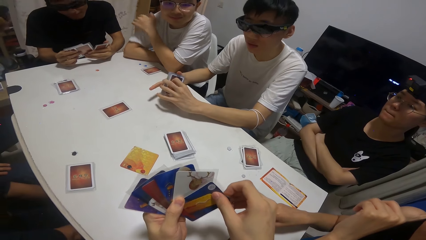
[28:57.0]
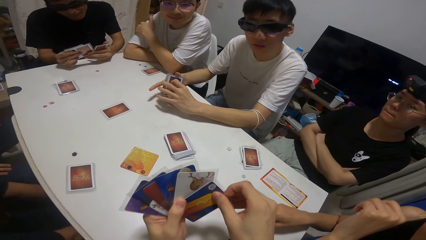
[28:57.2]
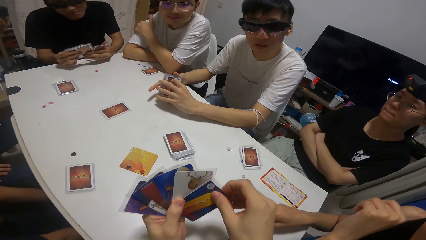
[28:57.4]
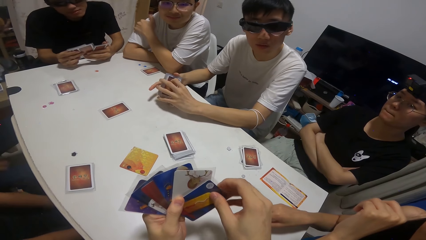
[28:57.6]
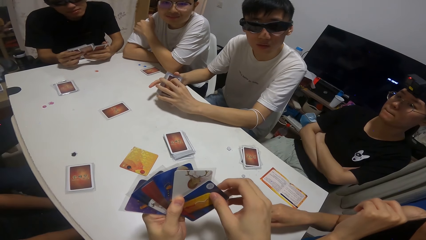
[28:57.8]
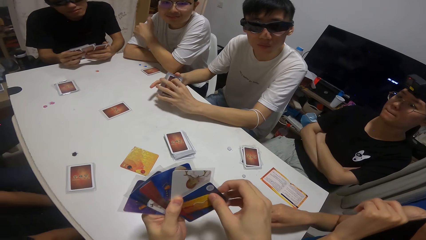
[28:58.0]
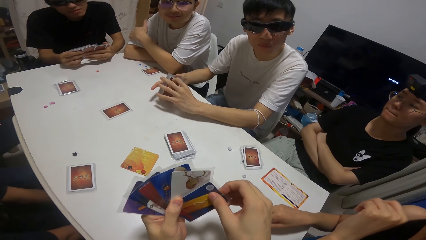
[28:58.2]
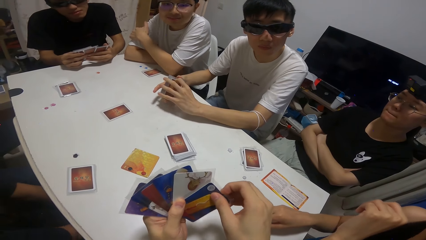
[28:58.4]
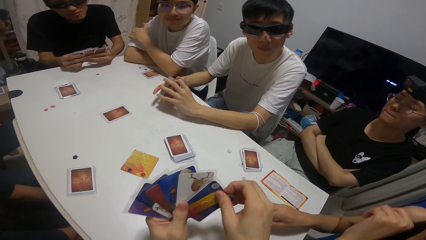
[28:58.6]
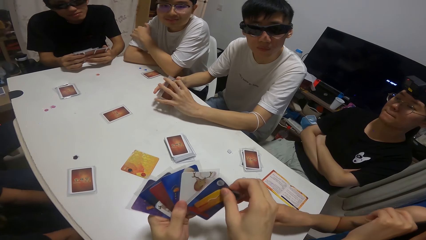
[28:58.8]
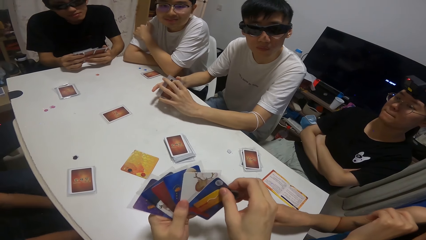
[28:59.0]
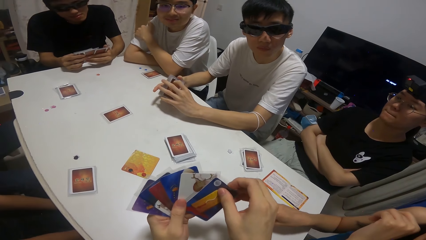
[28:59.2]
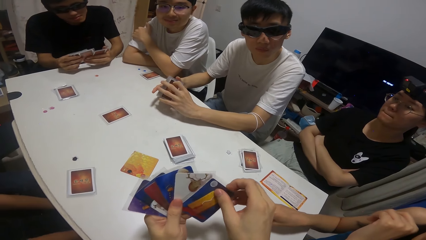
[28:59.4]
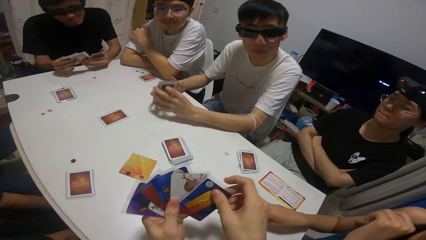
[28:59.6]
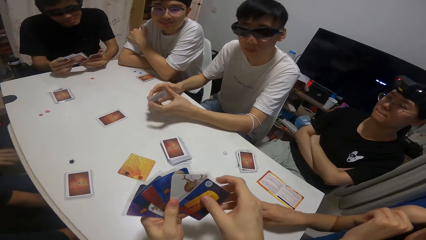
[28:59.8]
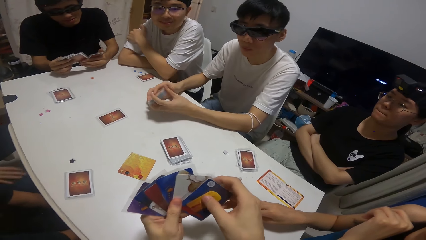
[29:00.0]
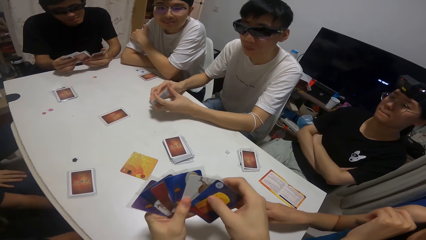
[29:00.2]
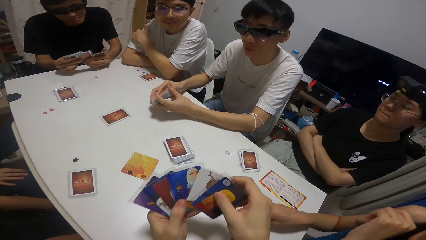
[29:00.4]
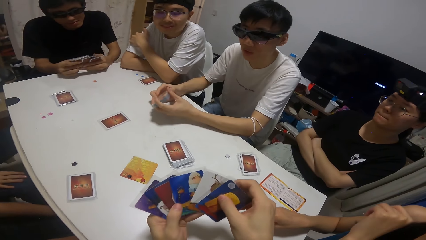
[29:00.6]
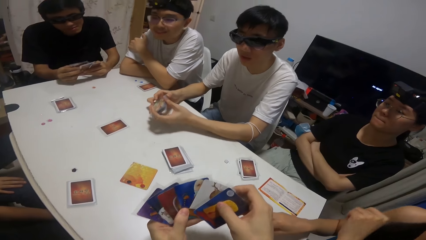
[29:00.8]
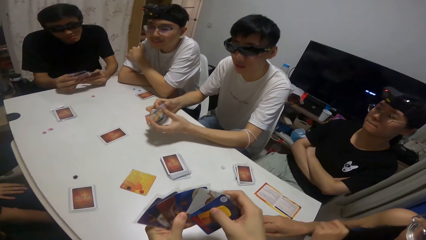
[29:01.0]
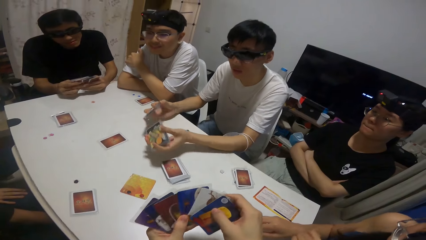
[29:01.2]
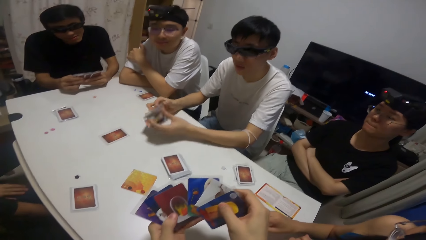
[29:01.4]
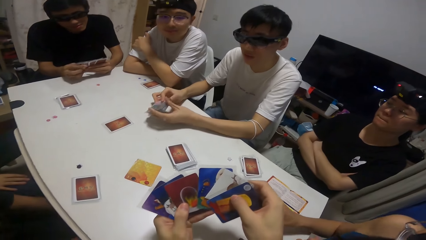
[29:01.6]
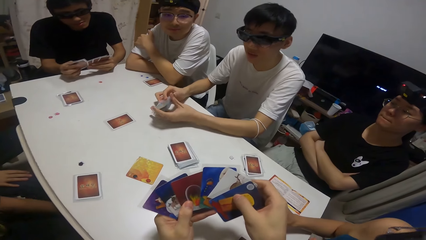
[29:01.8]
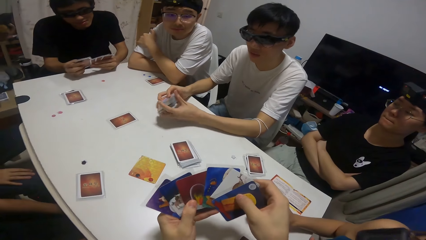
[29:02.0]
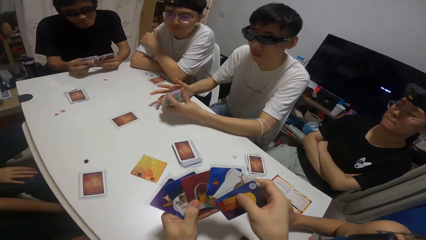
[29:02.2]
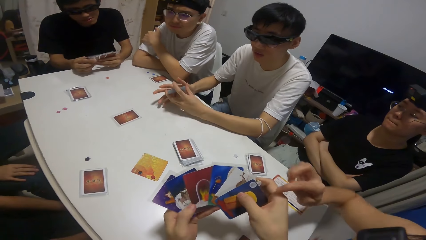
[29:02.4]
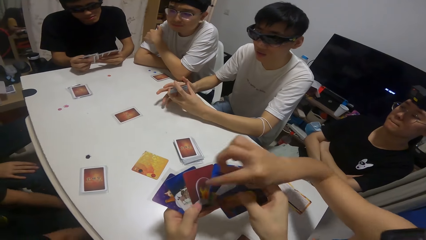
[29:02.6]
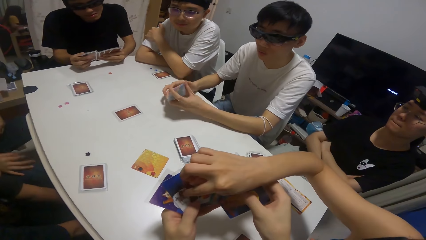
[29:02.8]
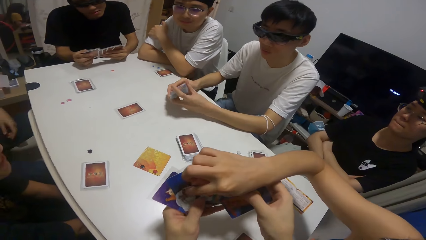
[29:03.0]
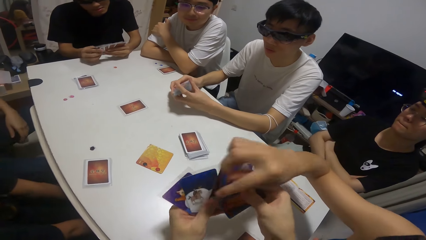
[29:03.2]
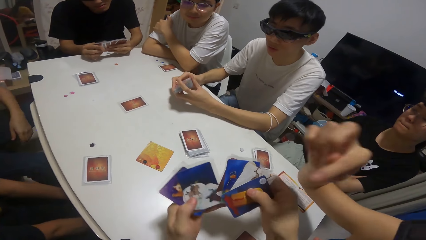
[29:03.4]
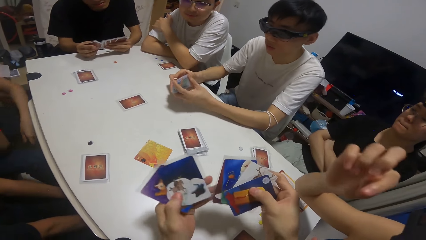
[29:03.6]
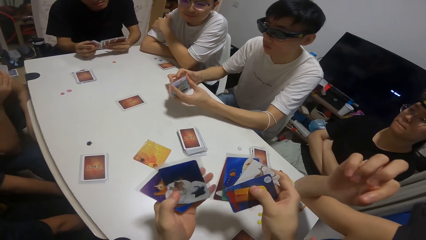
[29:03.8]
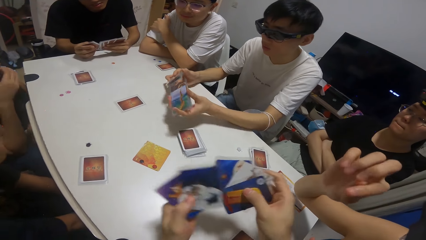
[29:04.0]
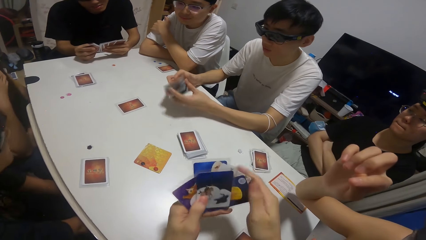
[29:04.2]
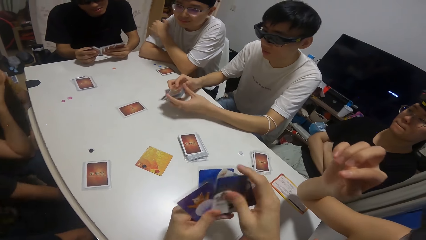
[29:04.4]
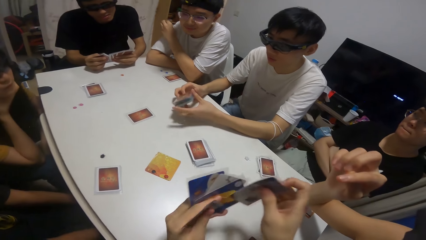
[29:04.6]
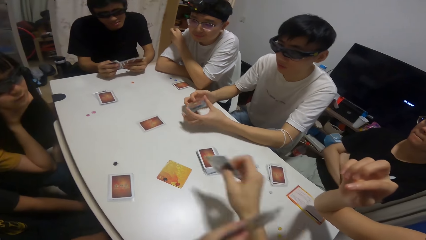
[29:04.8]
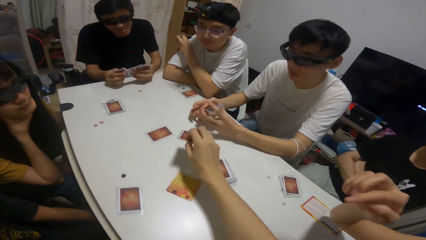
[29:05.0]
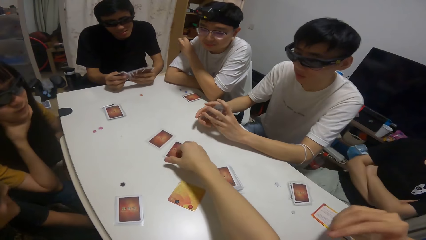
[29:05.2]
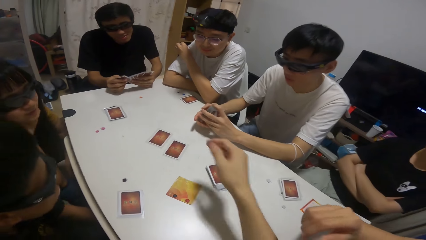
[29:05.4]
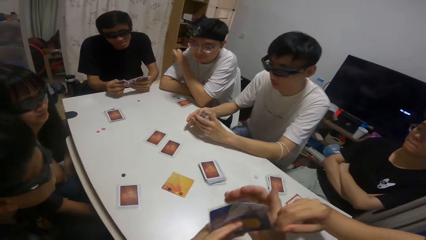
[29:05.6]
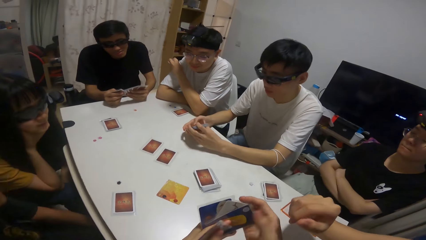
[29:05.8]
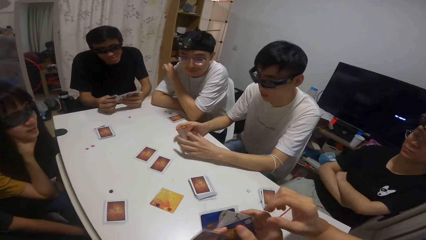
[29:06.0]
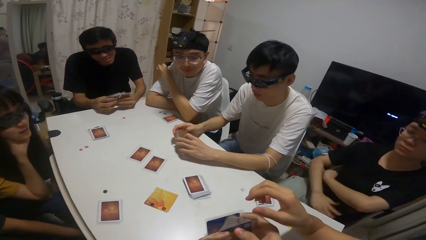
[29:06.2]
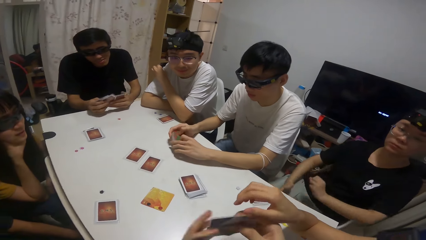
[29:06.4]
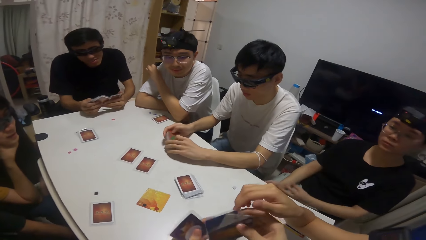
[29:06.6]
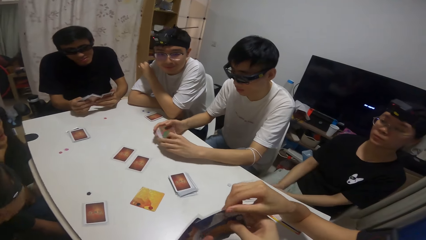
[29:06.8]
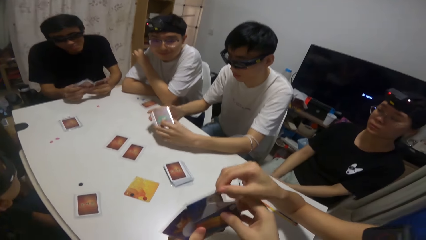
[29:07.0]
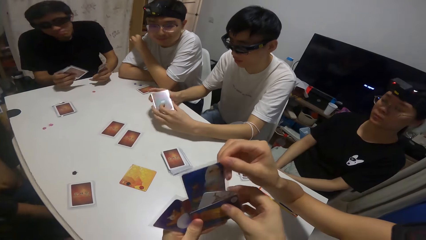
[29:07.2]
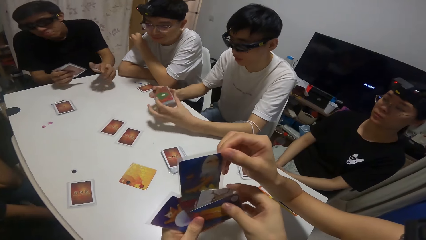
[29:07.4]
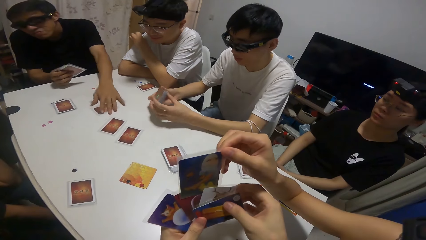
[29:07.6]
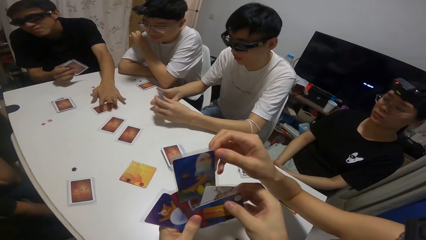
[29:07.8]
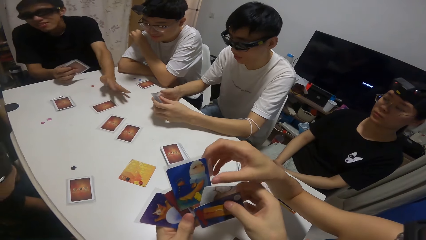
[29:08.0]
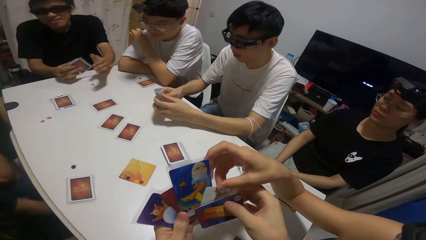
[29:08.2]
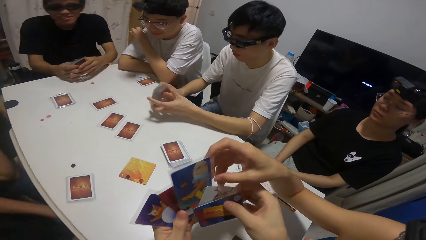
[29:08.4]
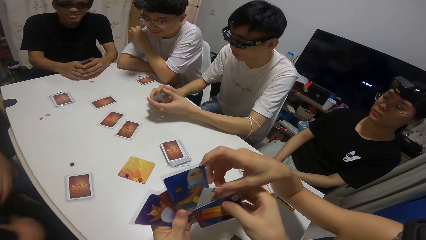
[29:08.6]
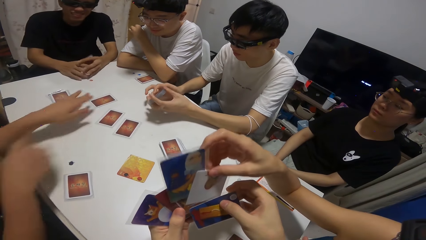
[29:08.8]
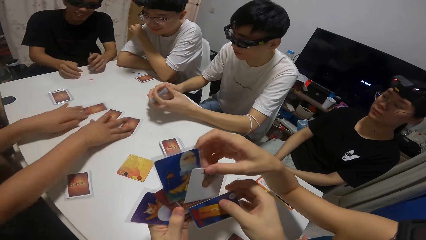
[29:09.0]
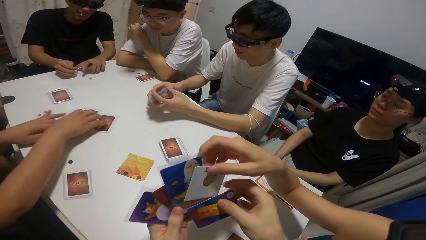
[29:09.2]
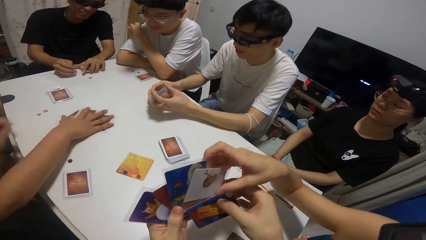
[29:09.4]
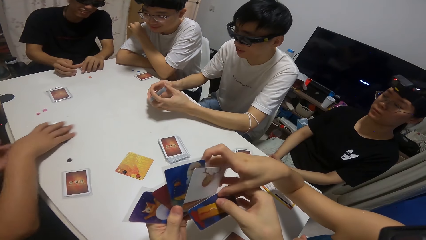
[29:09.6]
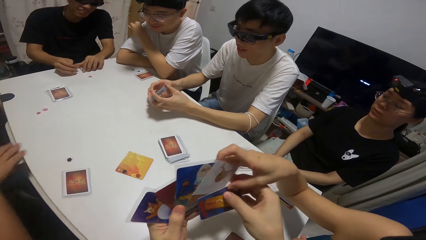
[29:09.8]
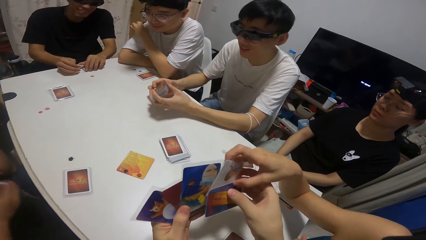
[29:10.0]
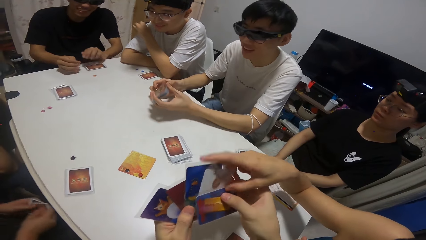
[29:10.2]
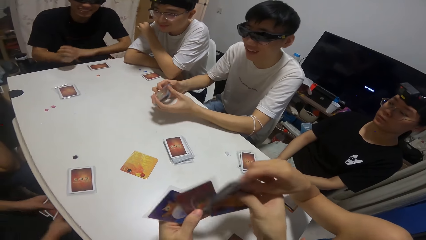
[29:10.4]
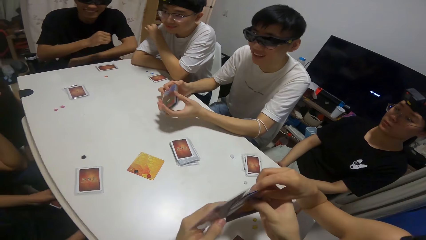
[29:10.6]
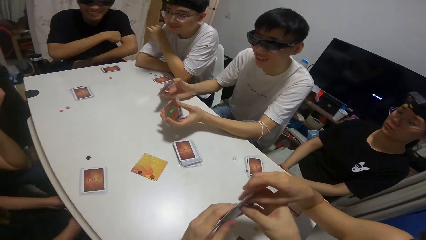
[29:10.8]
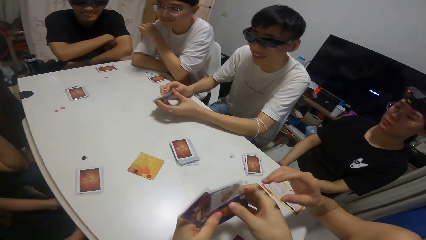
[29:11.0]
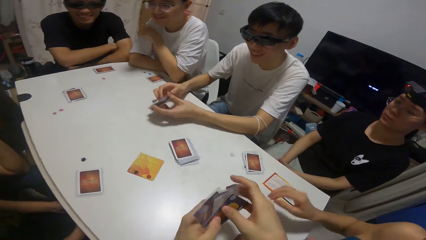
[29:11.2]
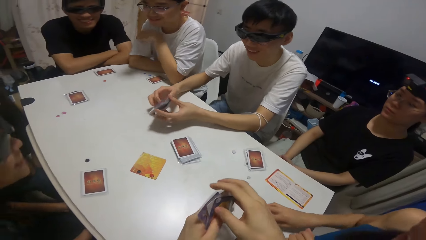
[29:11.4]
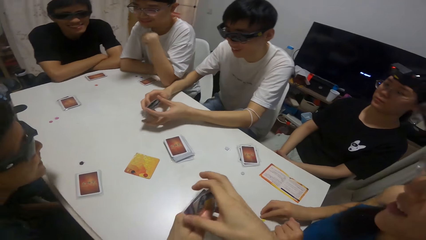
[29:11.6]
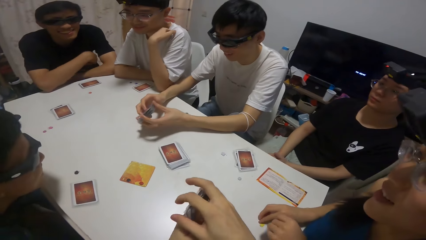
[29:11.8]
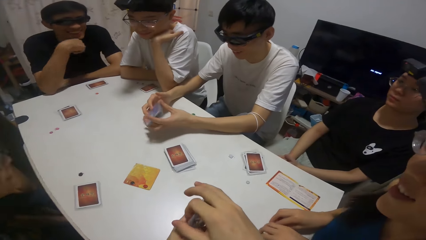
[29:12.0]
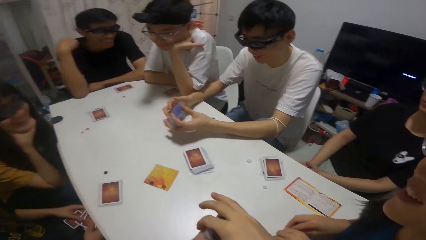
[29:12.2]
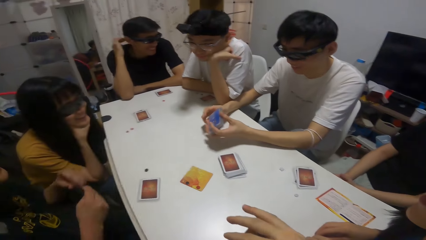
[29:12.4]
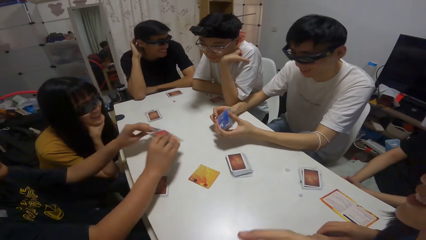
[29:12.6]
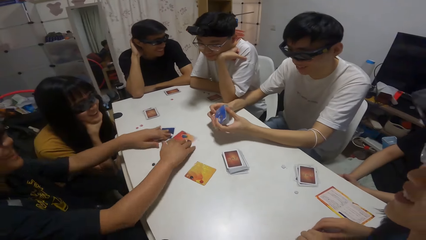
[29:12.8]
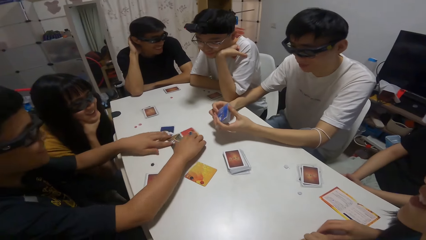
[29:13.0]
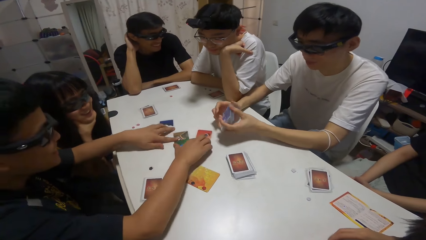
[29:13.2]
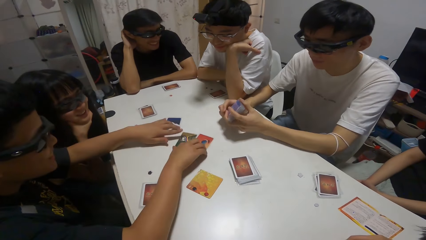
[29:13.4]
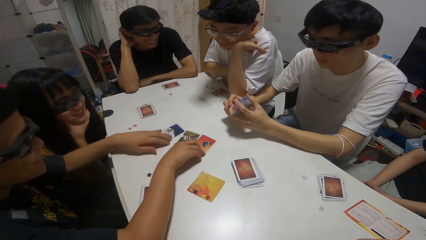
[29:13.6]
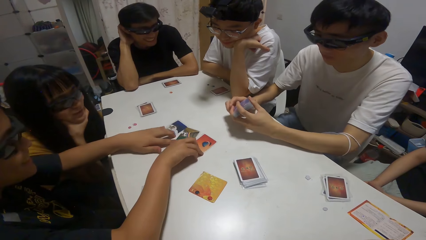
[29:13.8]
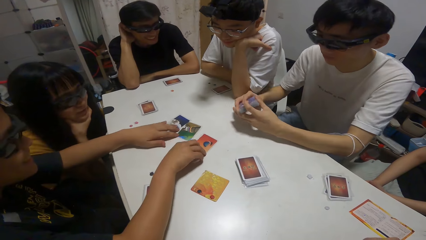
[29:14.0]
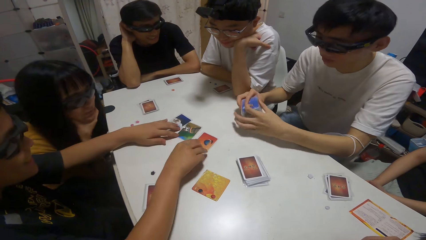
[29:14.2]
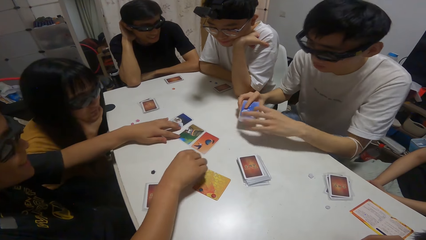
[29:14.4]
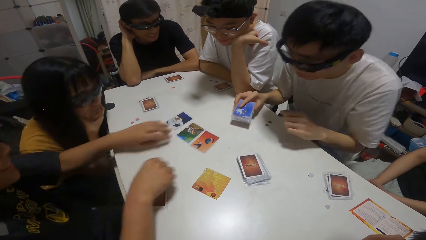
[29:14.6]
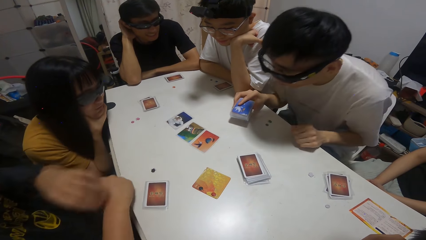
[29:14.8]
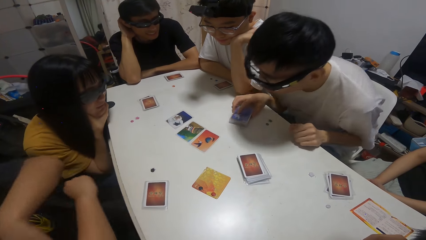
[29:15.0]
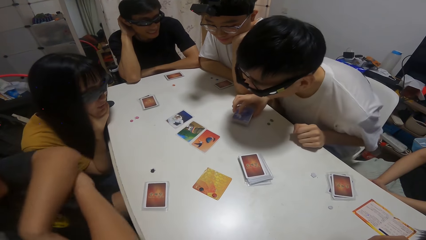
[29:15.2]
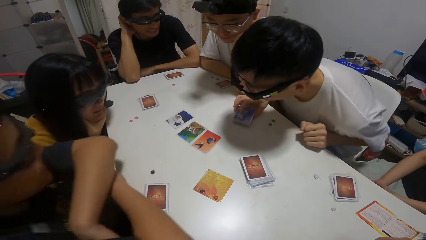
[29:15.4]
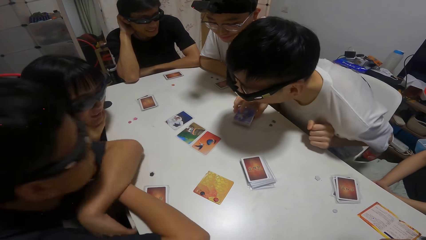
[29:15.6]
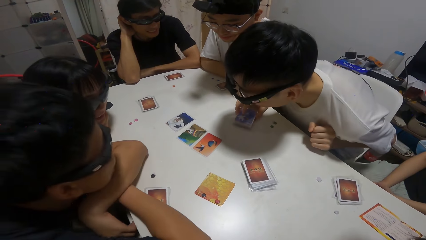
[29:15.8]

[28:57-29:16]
A girl touches a card on the camera wearer's hands. The camera wearer drops a card on the table. They shuffle cards on the table. A boy drops a card on the table. Another boy packs some cards on the table with both hands. The other boy drops some cards on the table. A person moves cards on the table.
